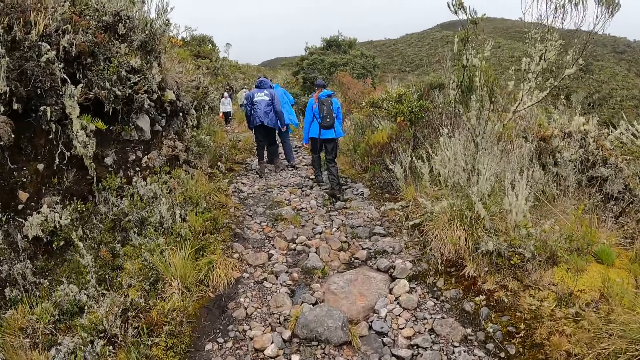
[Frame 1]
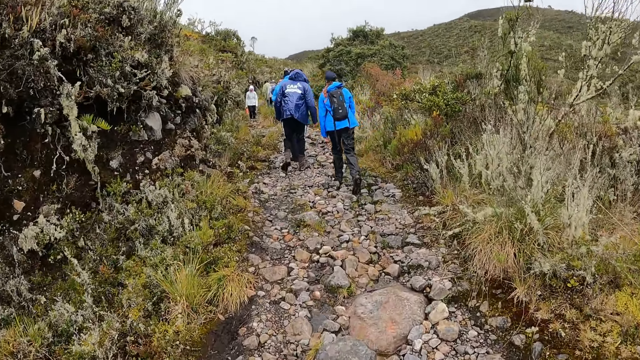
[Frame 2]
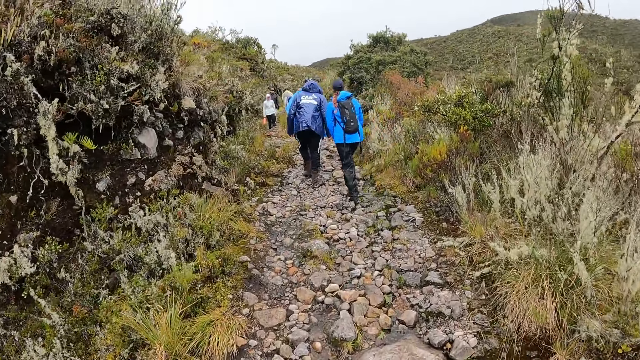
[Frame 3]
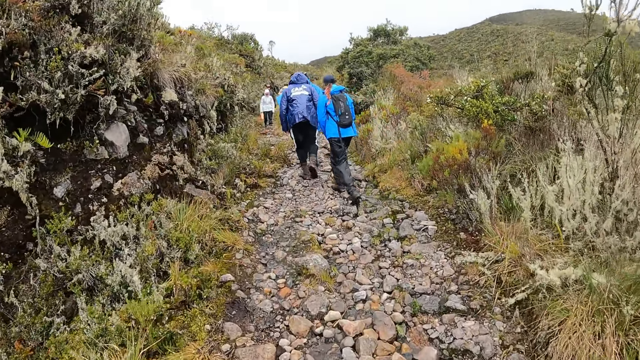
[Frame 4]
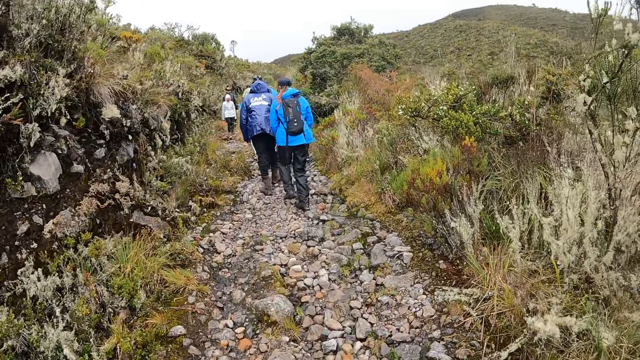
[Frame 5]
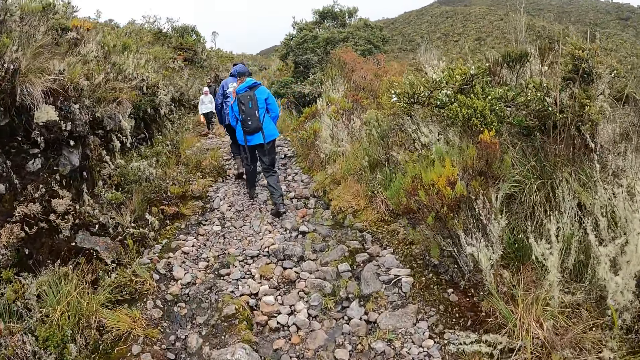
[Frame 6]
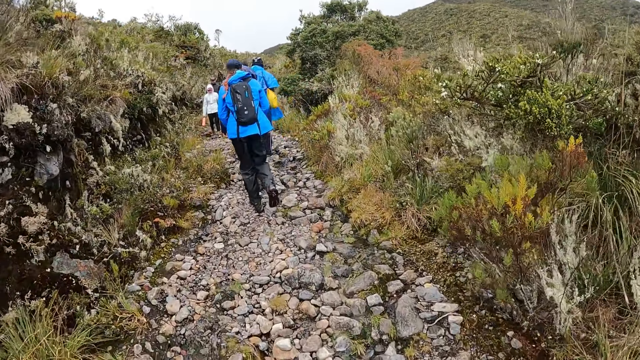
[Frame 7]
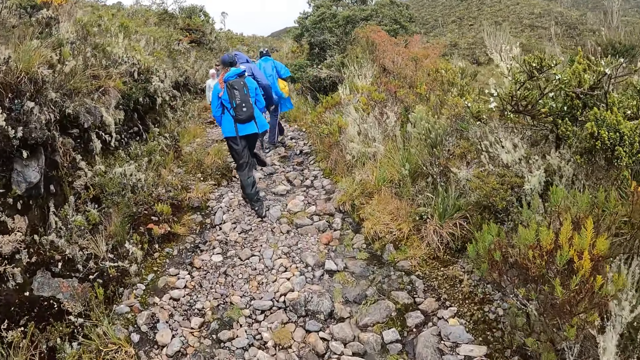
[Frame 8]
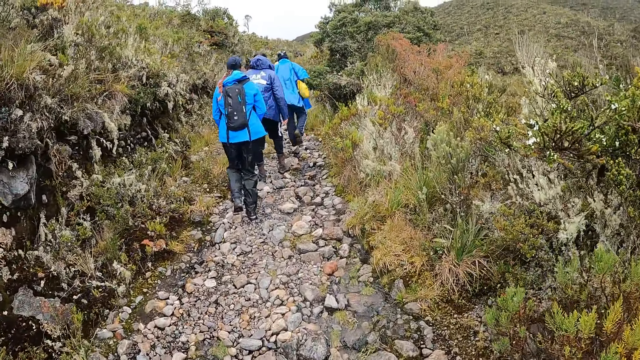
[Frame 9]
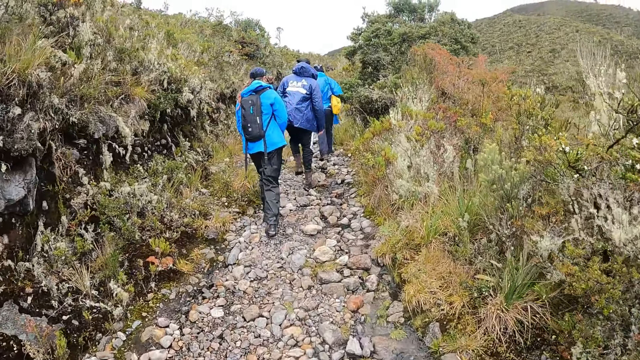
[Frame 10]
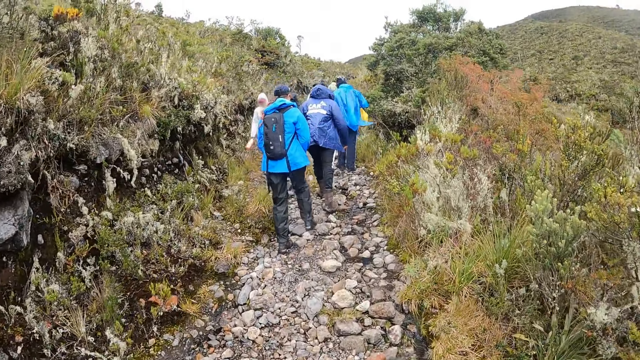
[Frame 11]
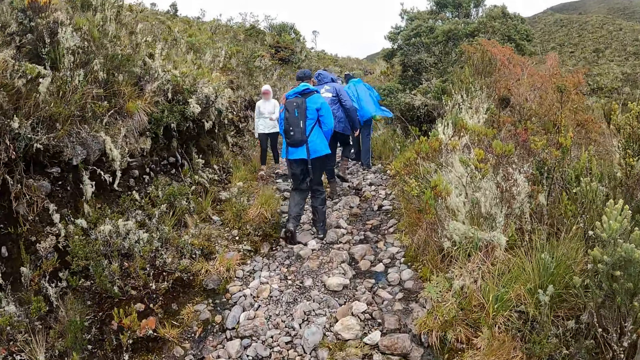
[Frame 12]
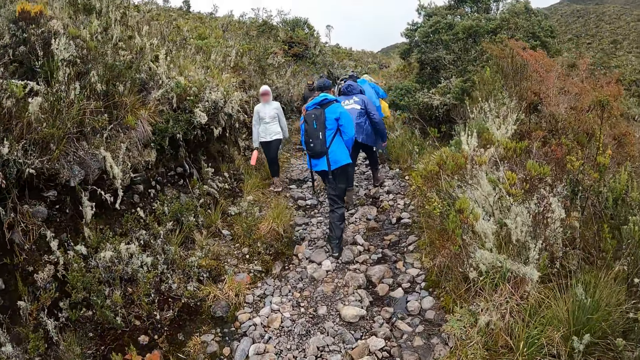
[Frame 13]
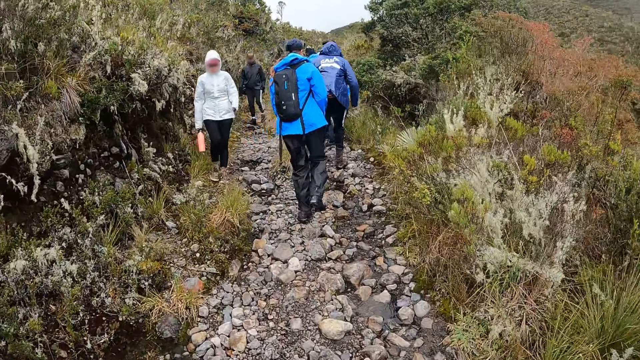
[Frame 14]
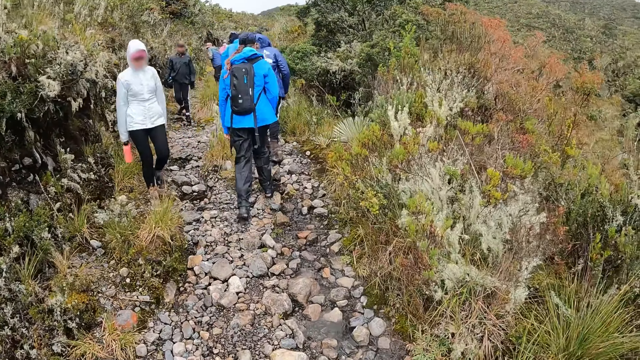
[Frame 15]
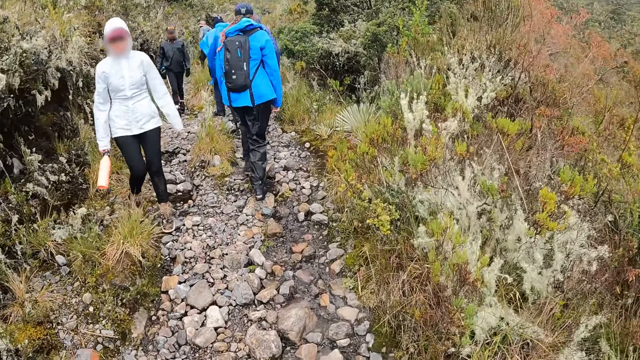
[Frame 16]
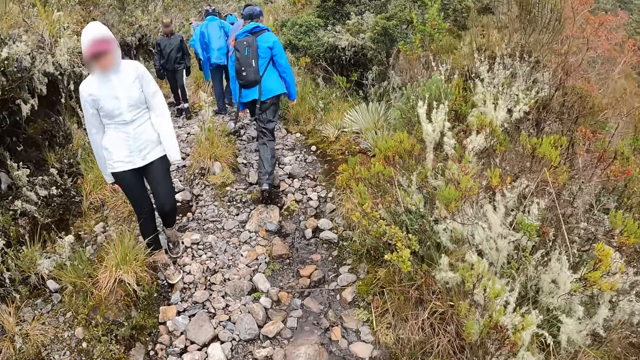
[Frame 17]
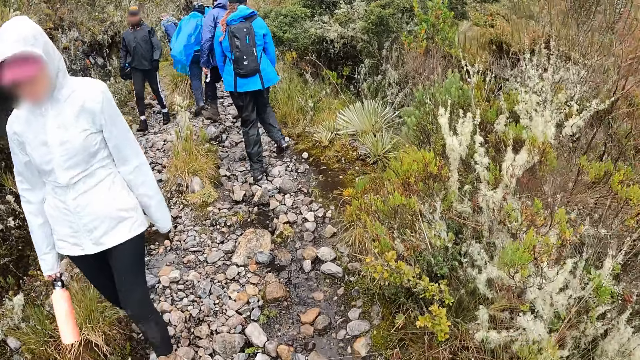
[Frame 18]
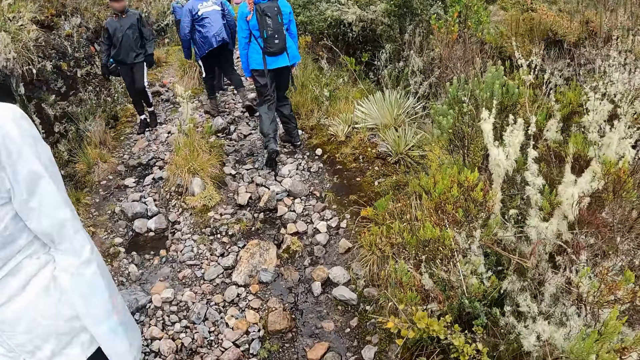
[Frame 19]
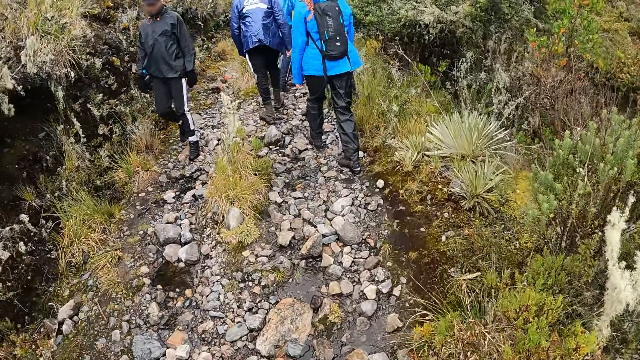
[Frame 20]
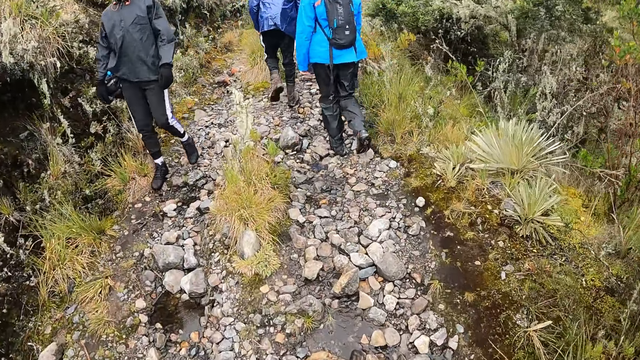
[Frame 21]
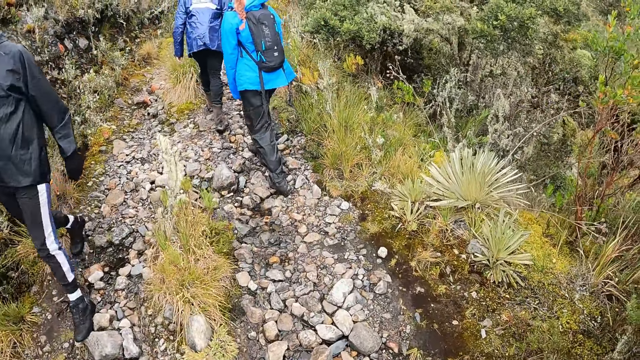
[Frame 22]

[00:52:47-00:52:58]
A man walks past the camera wearer. A woman walks past the camera wearer.

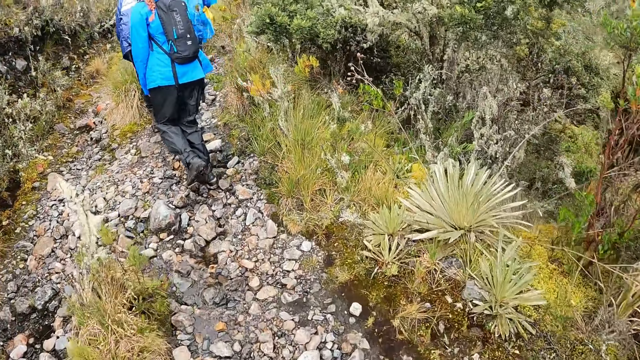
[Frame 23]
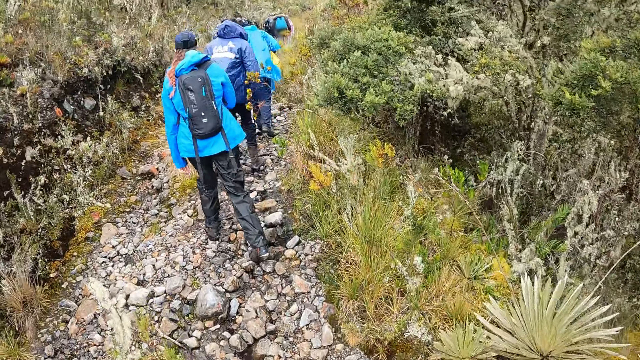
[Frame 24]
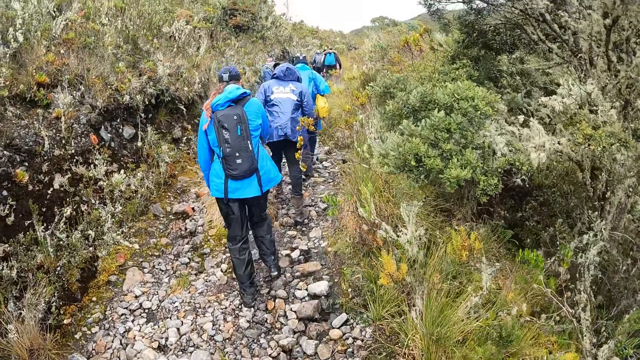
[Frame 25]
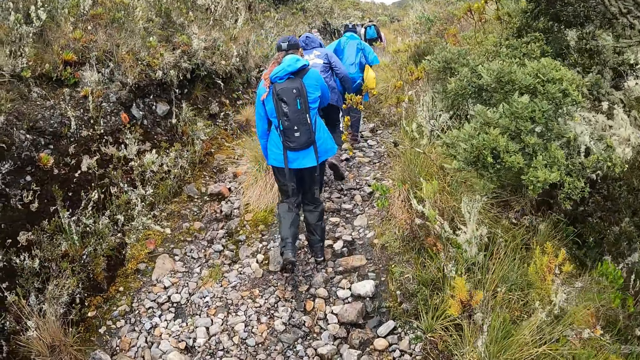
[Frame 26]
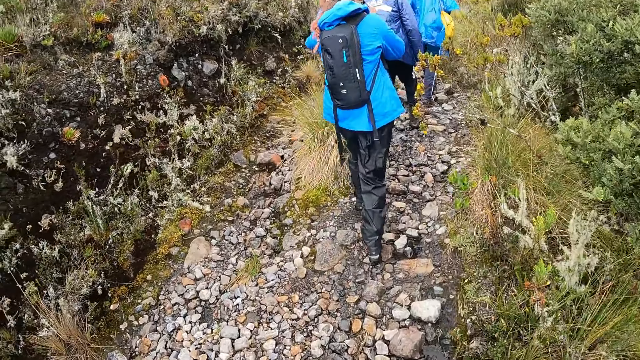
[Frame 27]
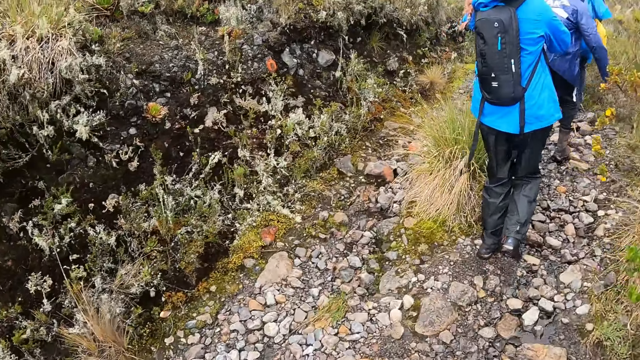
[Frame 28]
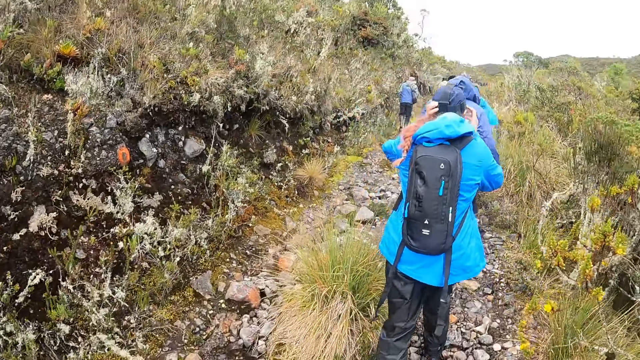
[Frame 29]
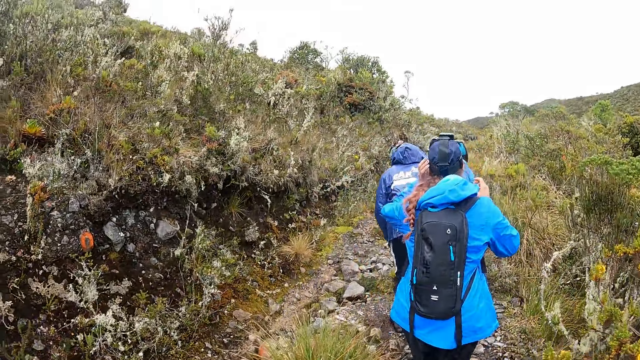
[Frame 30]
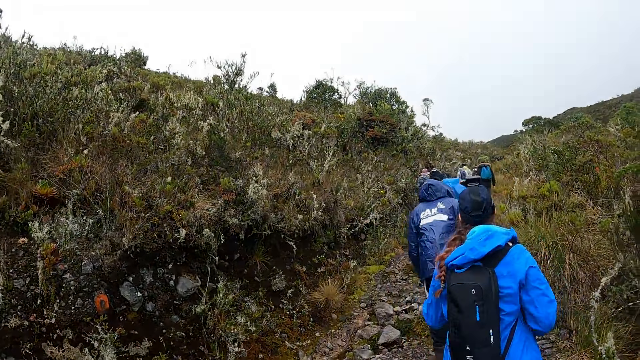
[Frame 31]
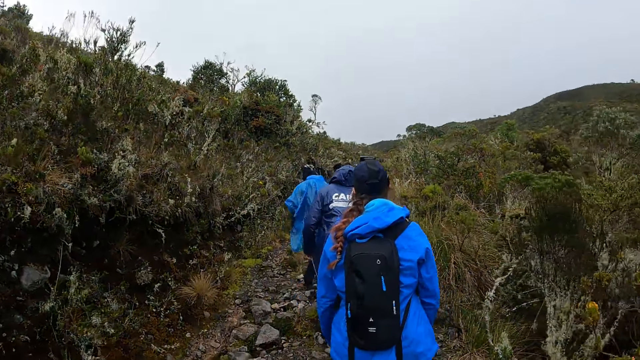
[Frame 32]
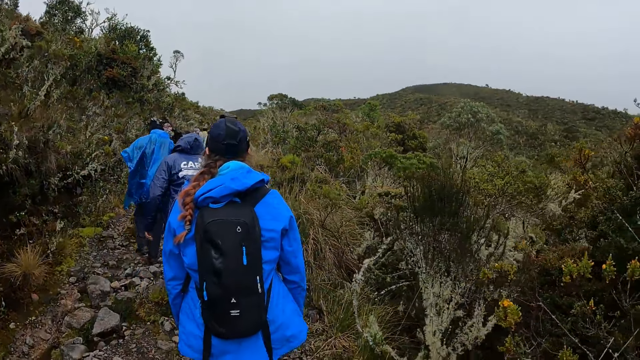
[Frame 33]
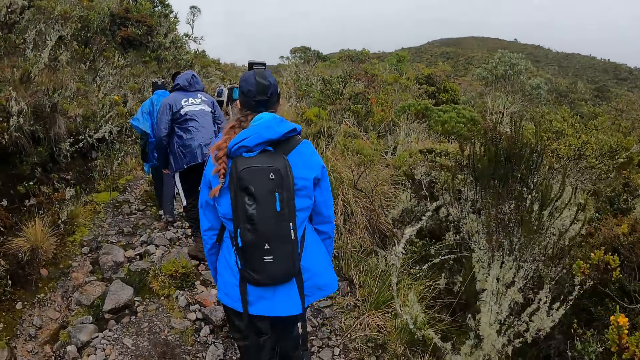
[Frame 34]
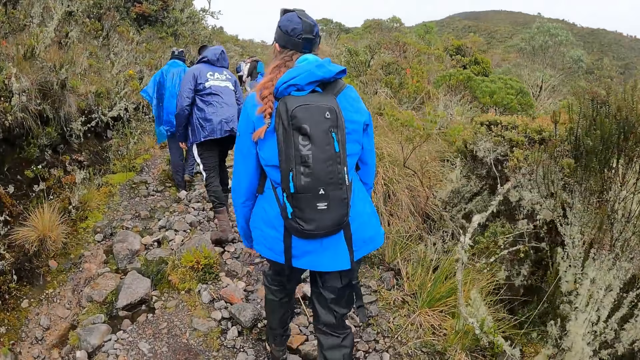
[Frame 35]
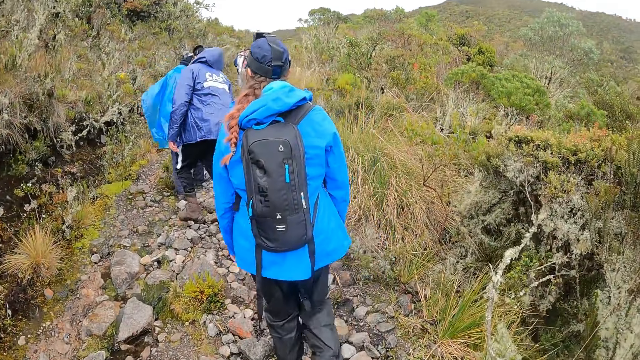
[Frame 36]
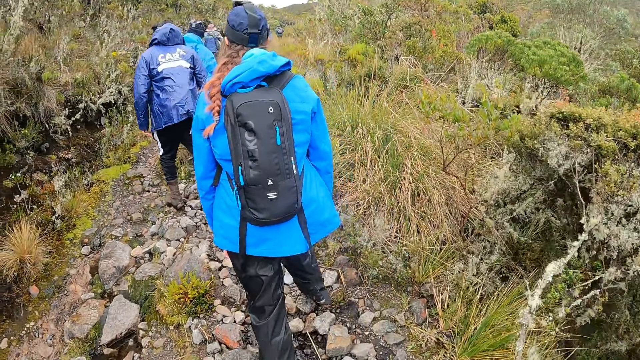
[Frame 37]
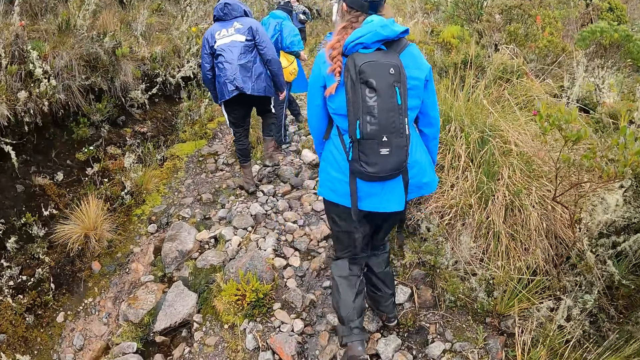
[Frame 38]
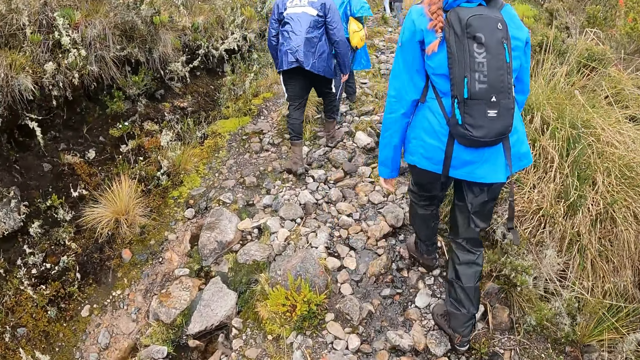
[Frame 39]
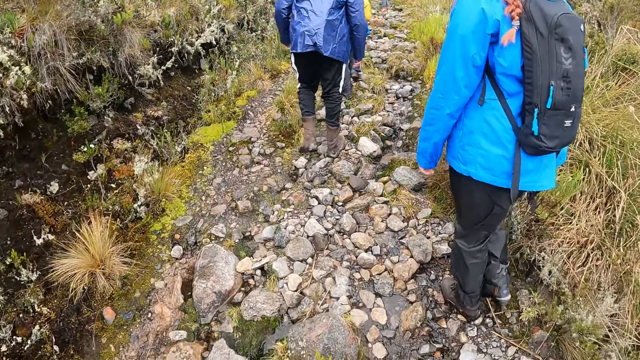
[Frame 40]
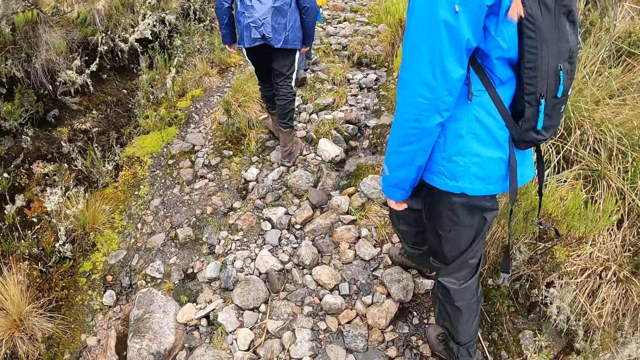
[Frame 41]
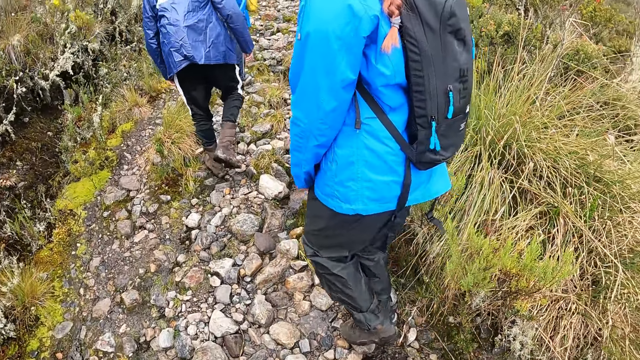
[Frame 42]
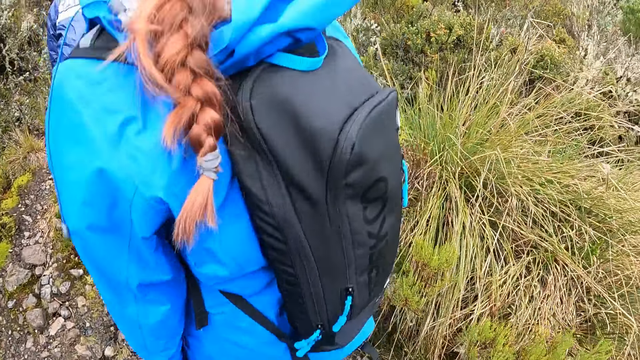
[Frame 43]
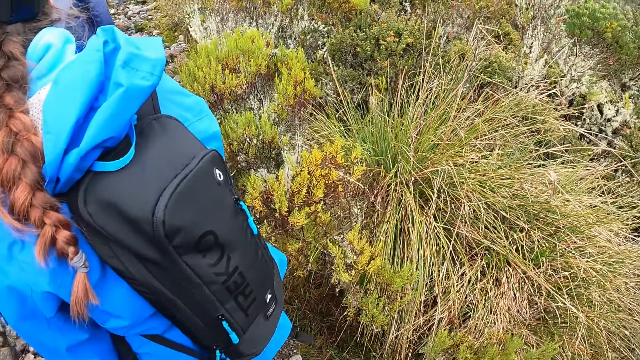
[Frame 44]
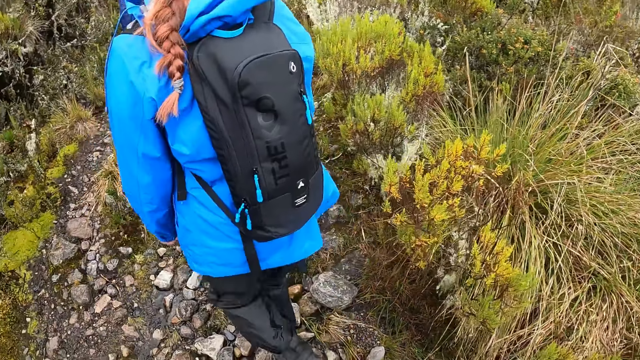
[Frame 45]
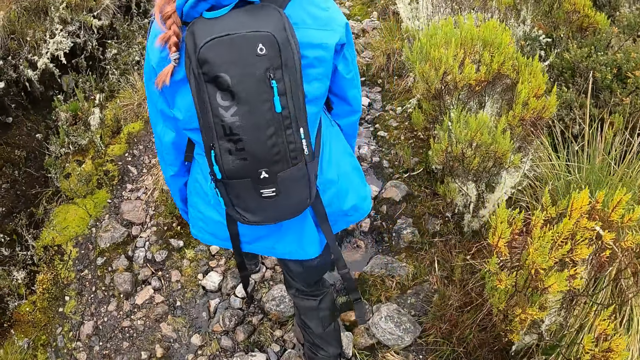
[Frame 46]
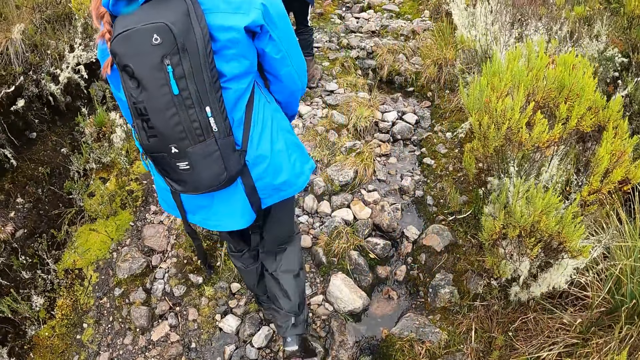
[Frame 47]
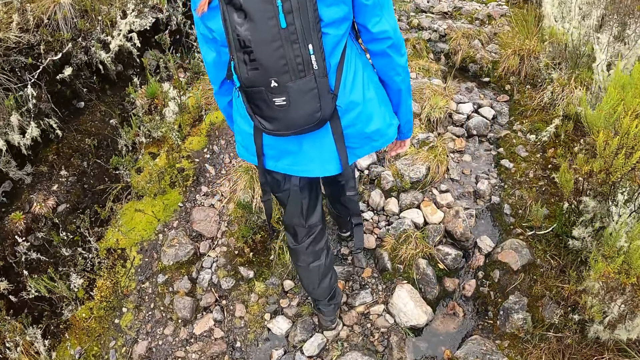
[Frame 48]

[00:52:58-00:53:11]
The woman adjusts a camera on her head with both hands.
